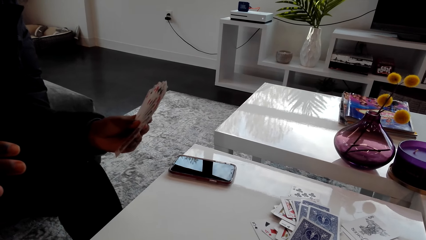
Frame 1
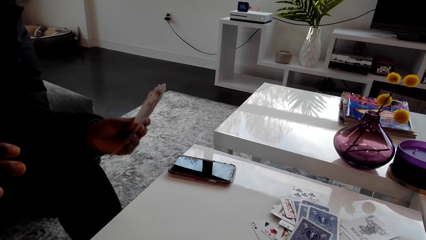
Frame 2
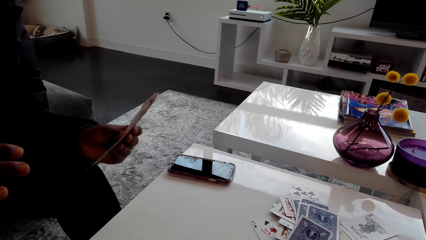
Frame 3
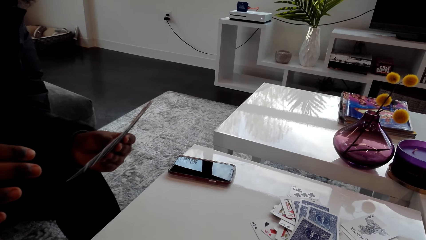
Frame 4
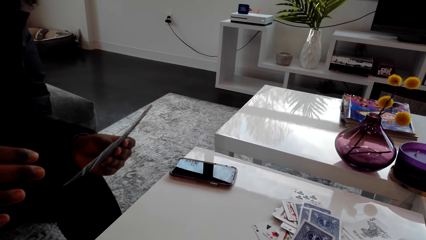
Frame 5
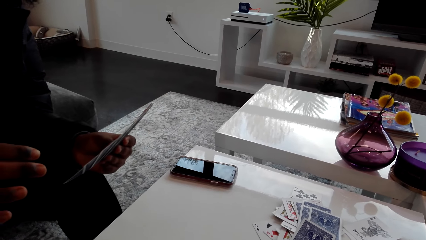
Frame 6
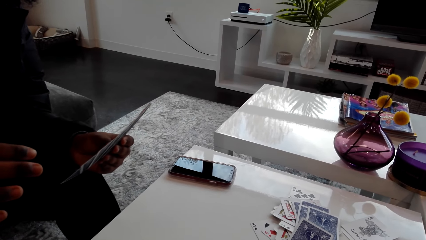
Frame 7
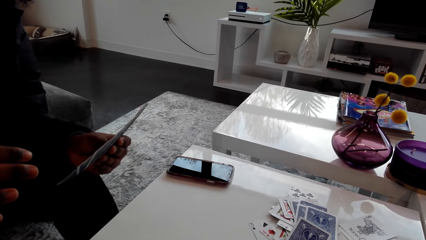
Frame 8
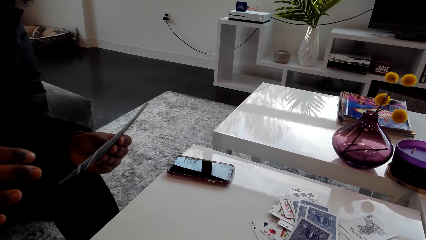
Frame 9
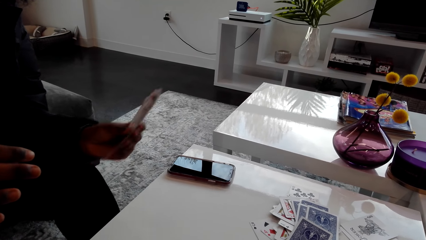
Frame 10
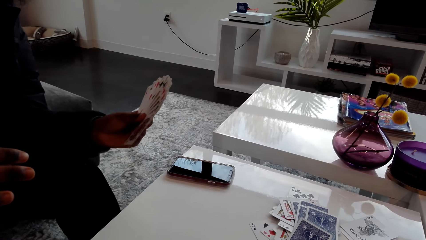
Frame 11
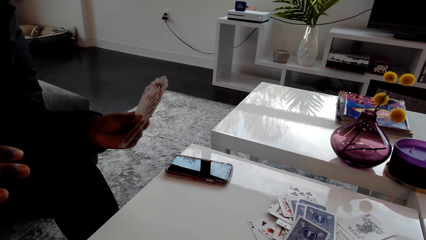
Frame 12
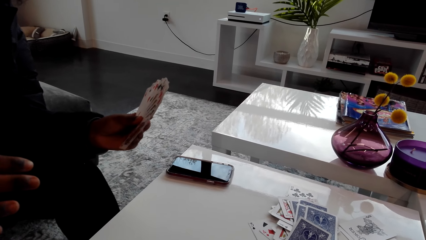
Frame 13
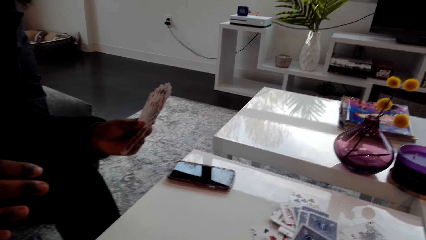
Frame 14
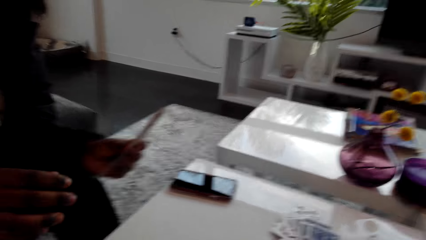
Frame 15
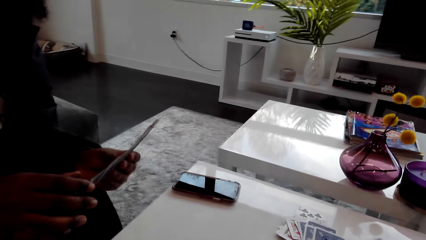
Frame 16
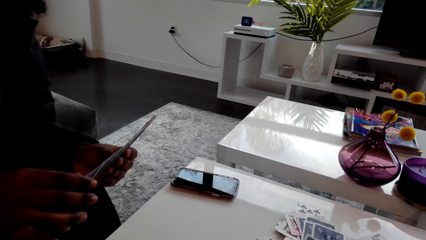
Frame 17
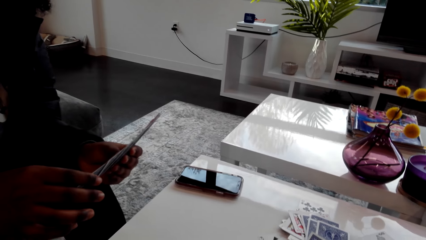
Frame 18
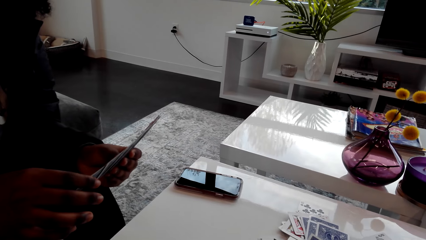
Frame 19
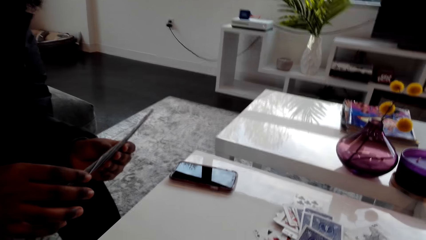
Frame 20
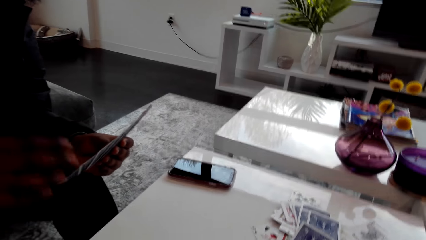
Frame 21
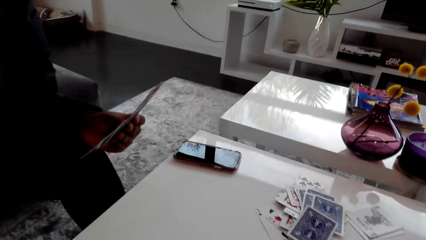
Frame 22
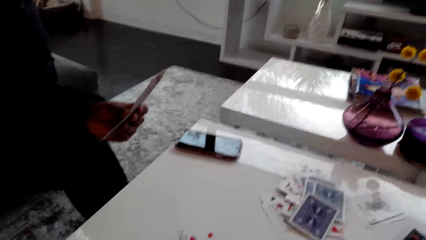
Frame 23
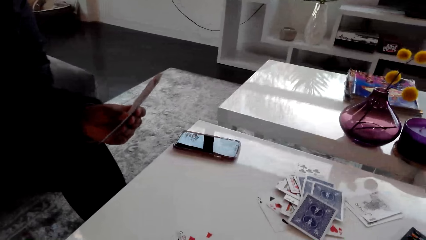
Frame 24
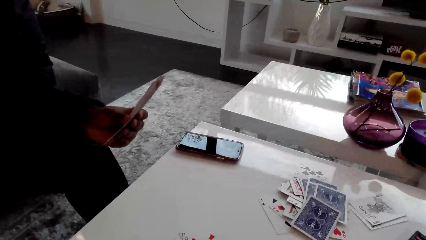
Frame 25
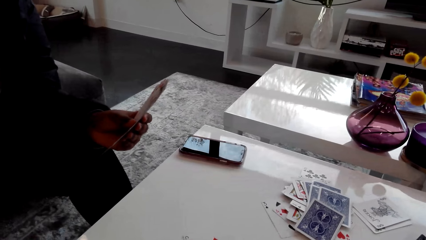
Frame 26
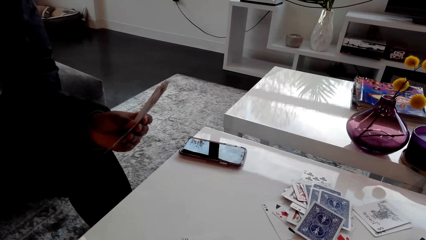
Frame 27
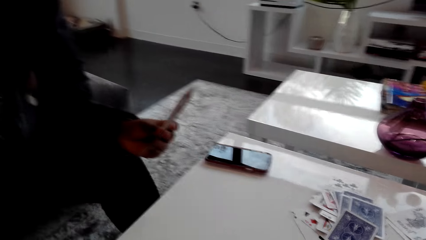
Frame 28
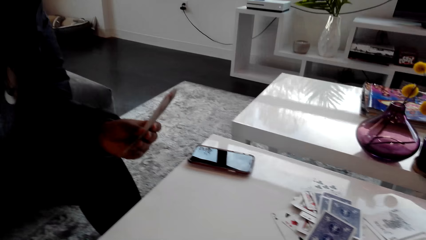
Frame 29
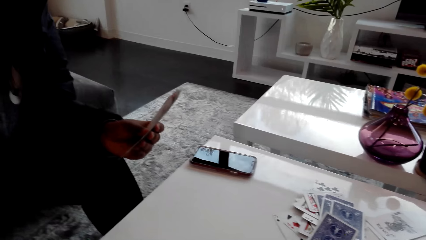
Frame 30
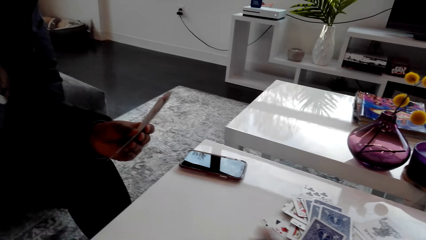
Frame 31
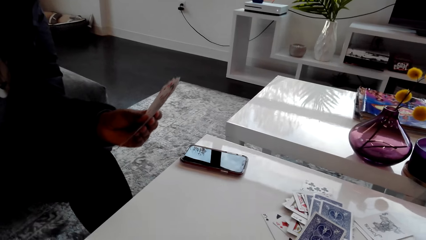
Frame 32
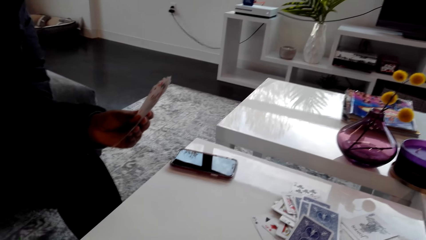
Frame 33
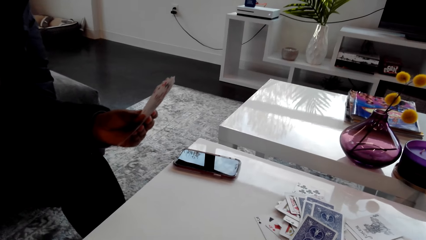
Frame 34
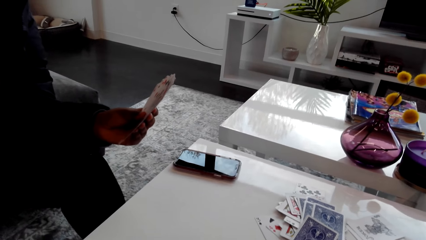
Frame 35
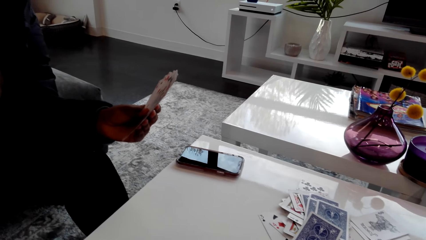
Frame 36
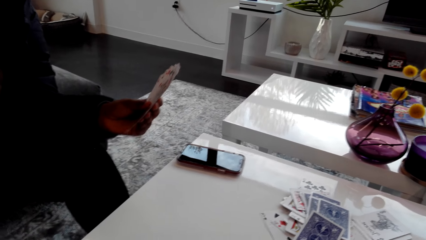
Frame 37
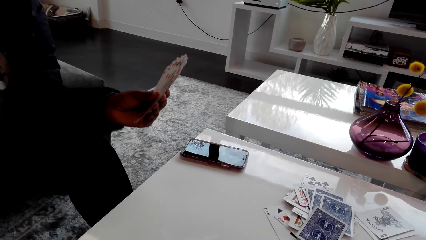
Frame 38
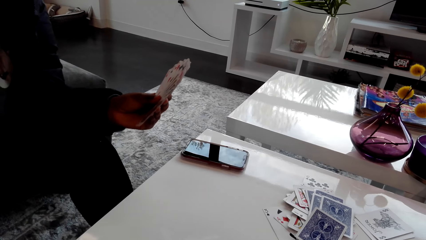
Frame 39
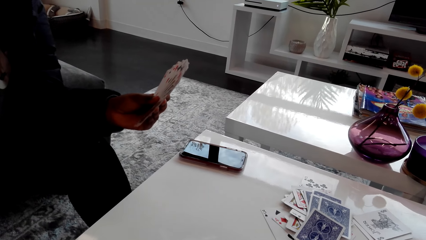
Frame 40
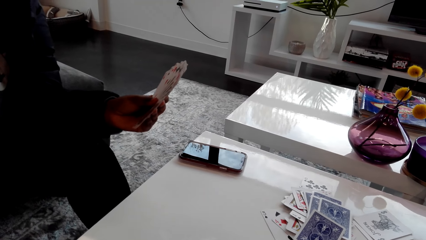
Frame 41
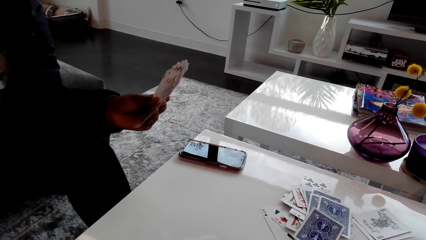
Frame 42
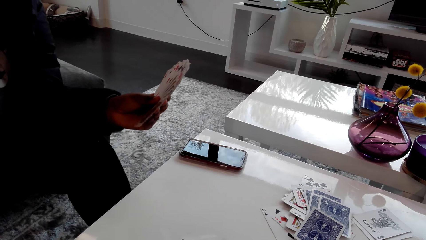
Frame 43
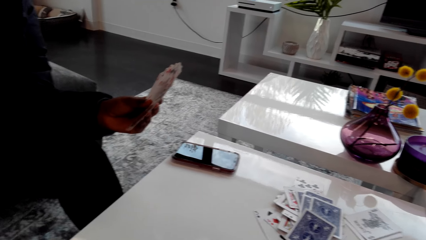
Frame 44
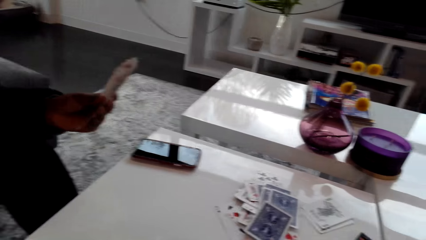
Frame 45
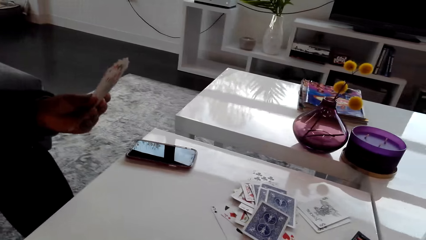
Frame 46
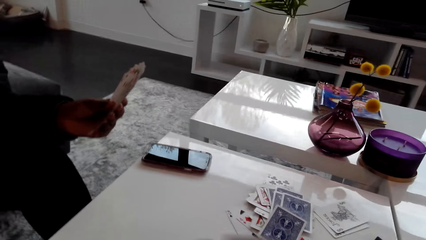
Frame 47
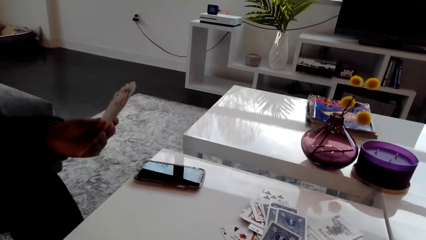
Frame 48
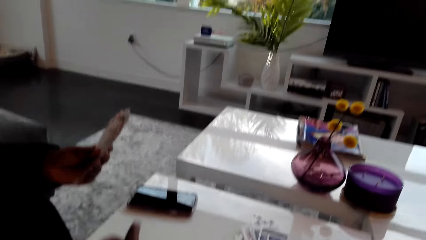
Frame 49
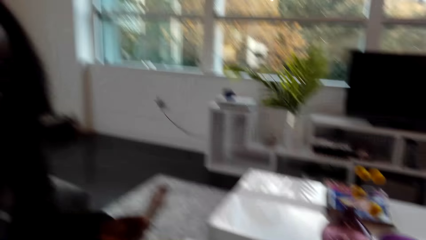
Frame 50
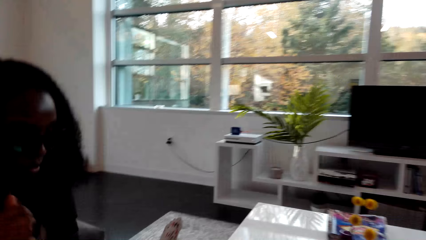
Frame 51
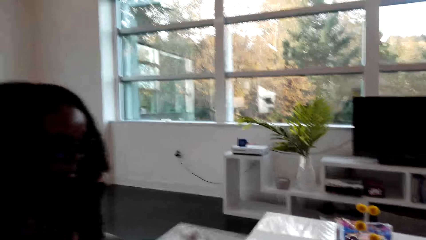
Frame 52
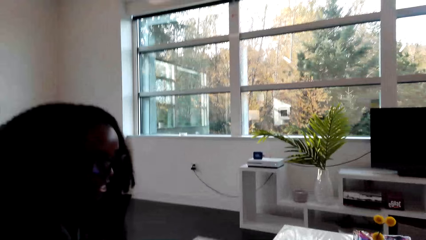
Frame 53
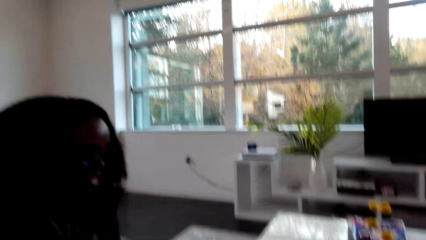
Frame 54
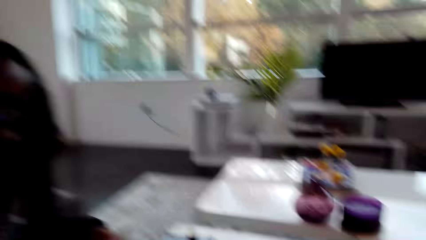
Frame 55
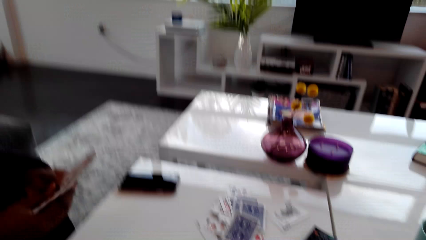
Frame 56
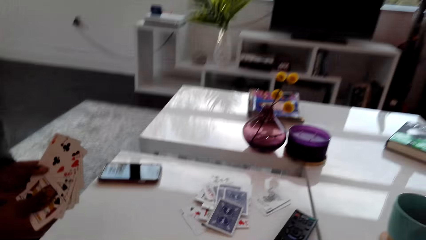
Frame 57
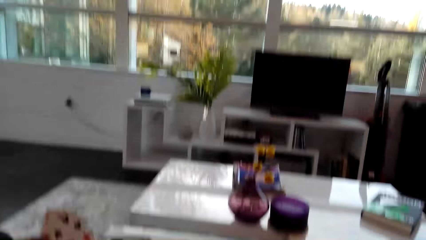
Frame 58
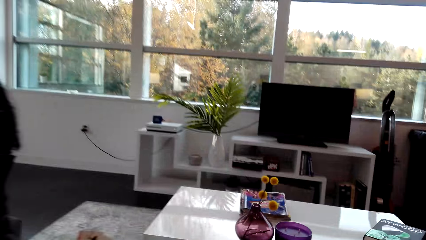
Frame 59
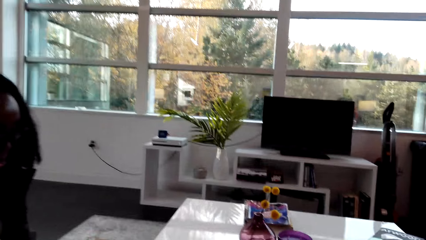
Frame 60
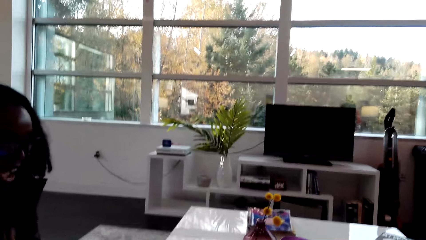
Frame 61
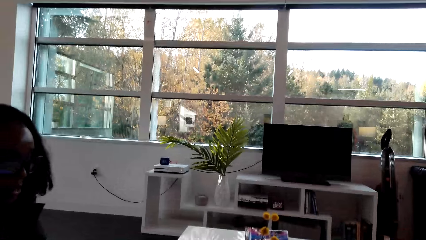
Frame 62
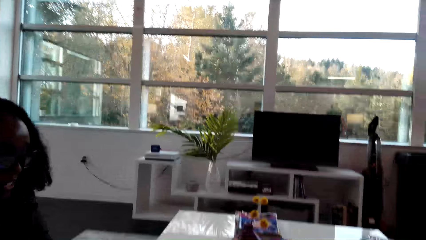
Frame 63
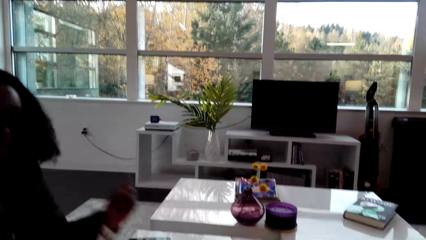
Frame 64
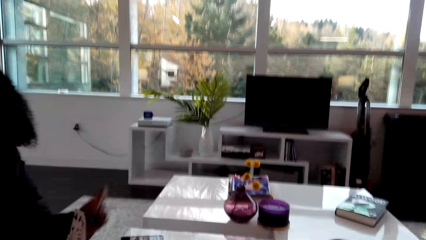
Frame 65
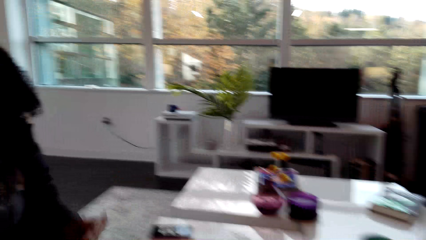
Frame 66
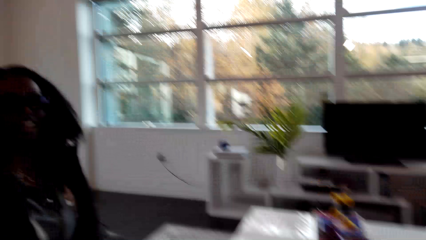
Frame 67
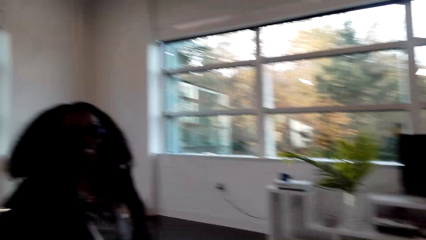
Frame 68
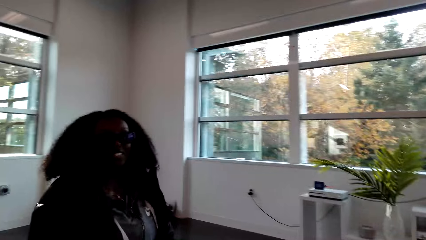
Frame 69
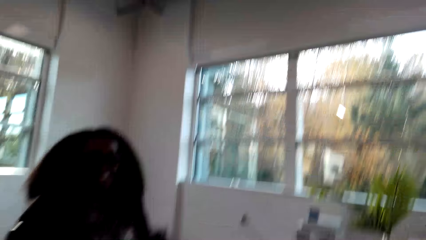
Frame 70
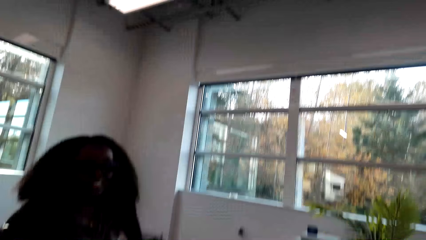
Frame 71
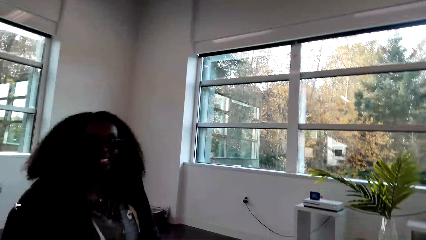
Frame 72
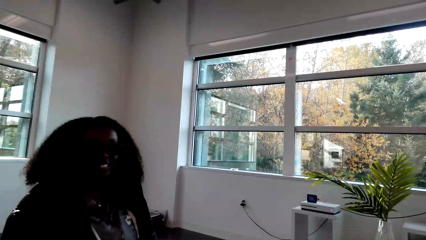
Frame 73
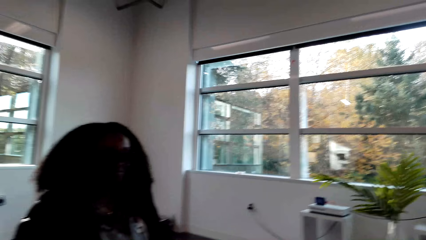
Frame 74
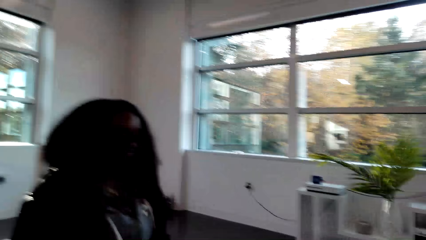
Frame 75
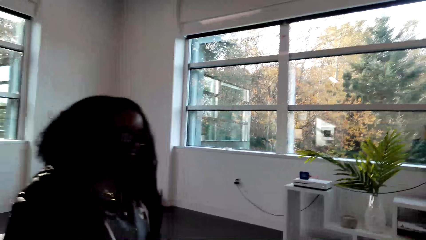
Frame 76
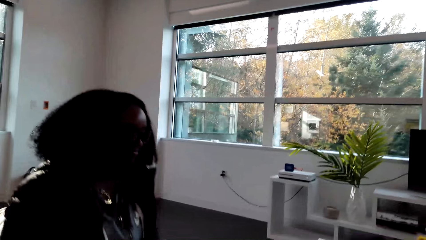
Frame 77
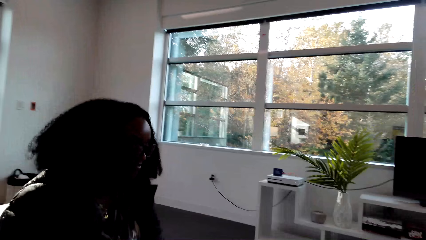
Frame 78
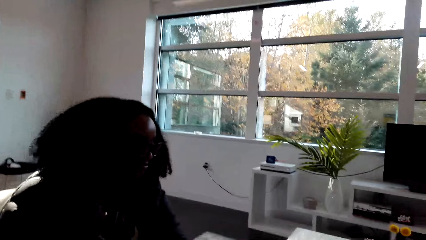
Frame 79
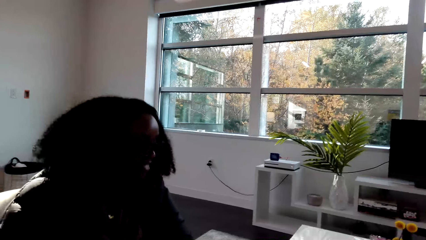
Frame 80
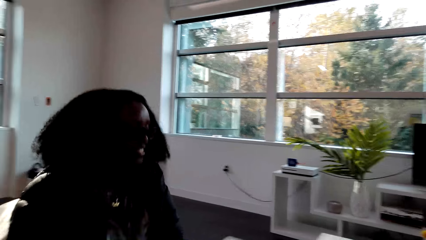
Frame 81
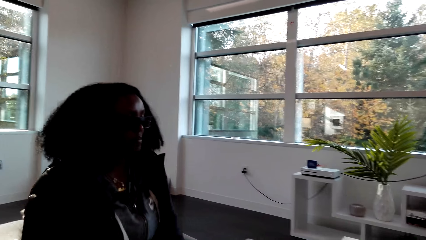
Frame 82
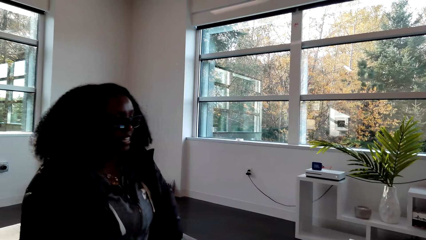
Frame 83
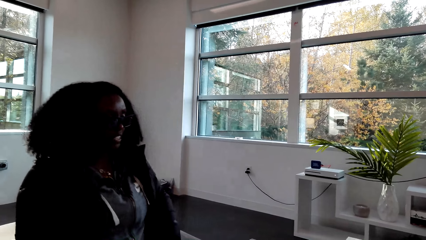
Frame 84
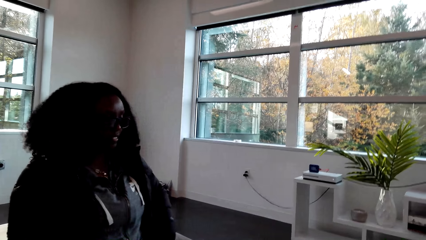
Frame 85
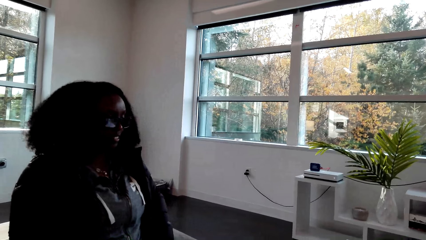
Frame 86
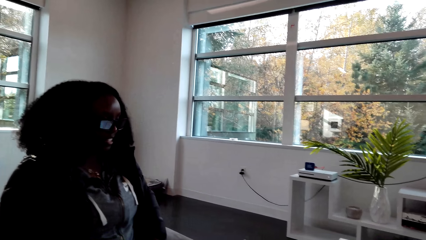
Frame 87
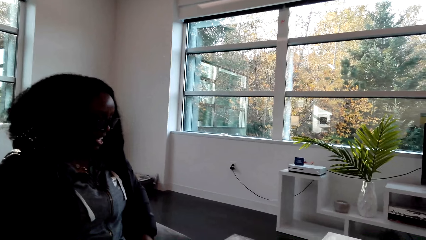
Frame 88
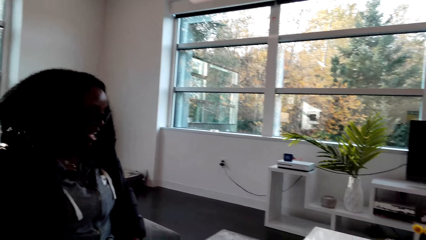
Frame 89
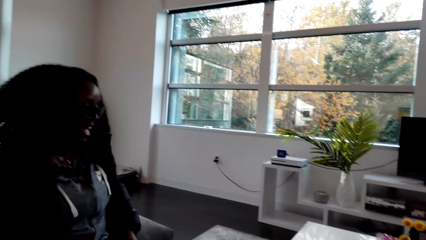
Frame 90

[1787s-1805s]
The woman talks to the camera wearer. The camera wearer talks to the woman. The woman talks to the camera wearer. The camera wearer talks to the woman. The woman talks to the camera wearer. The camera wearer plays a card game with the woman. They look at the woman. They talk to the woman.
